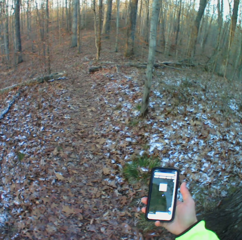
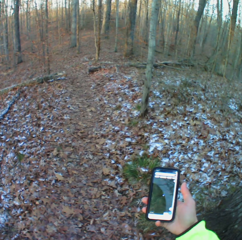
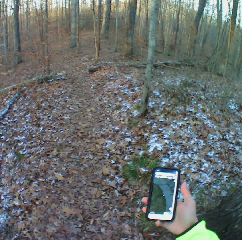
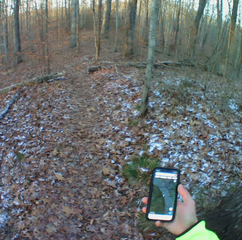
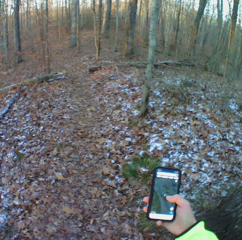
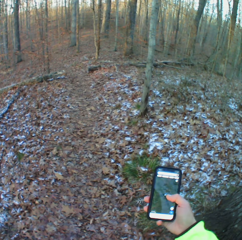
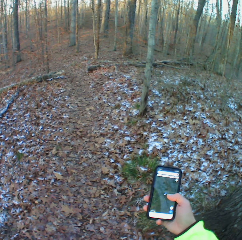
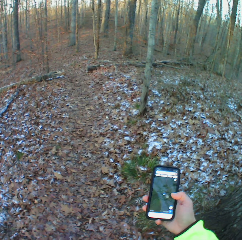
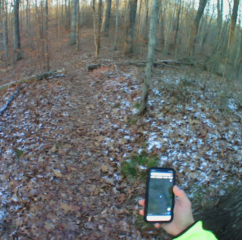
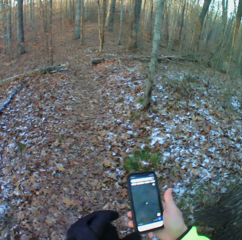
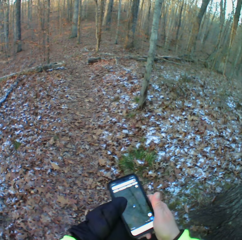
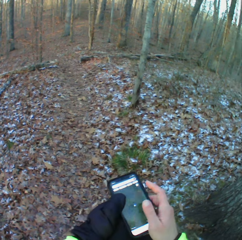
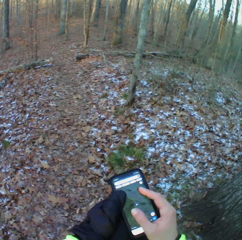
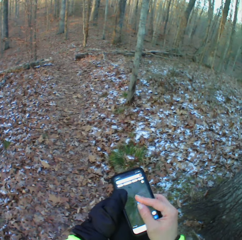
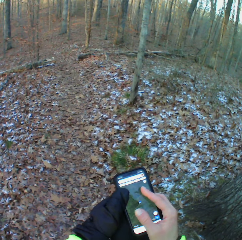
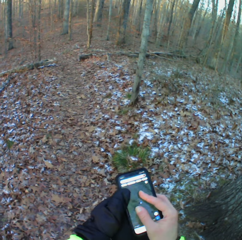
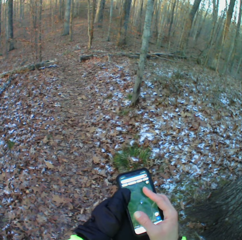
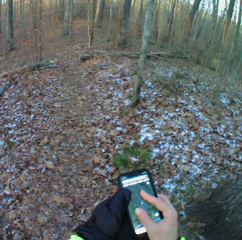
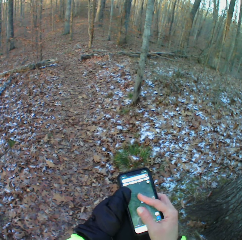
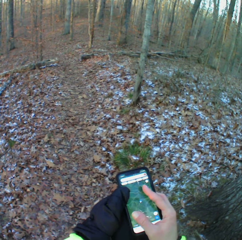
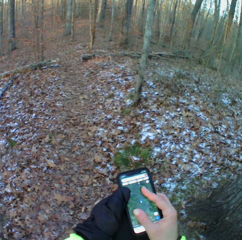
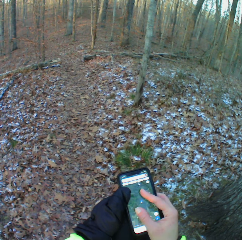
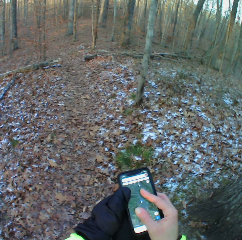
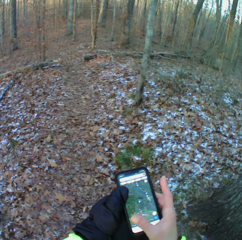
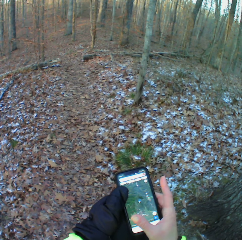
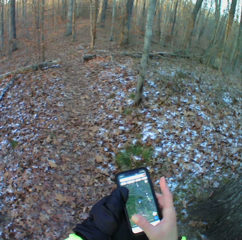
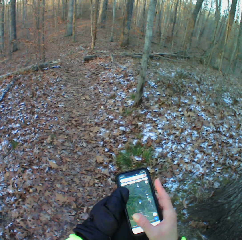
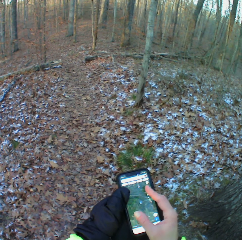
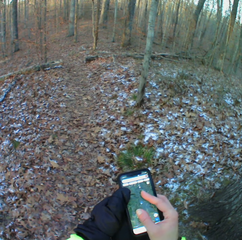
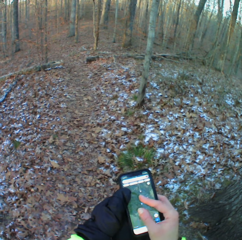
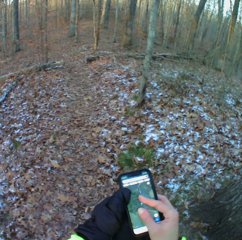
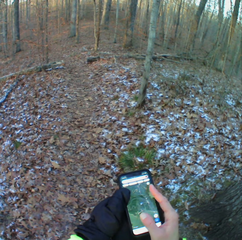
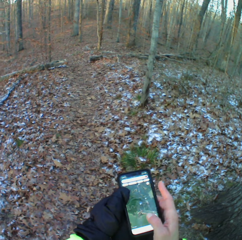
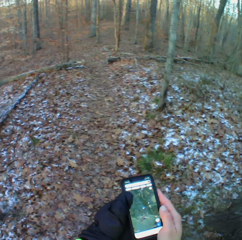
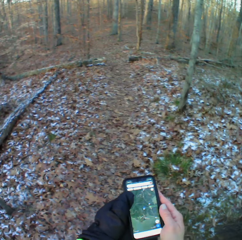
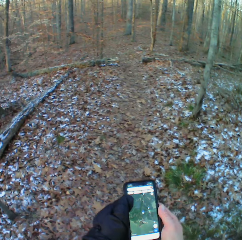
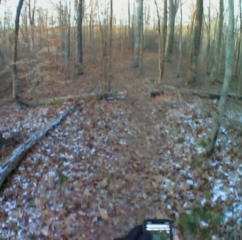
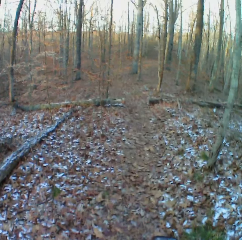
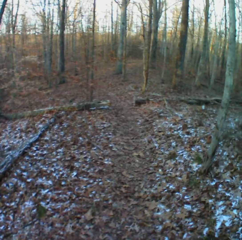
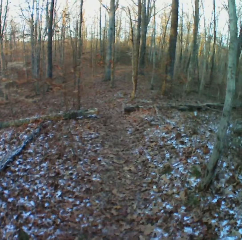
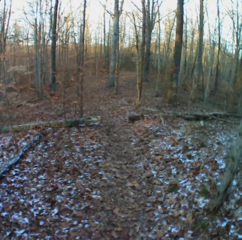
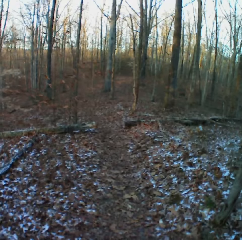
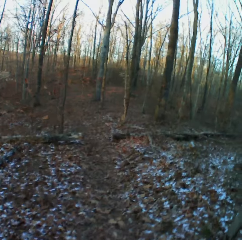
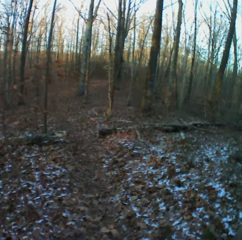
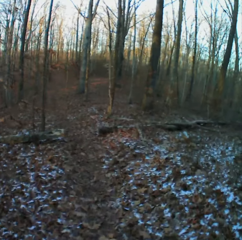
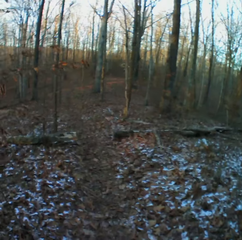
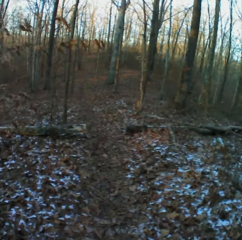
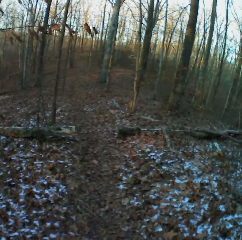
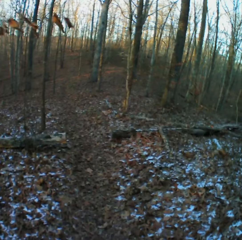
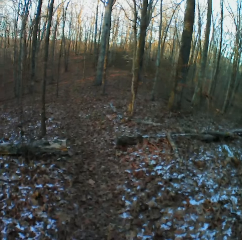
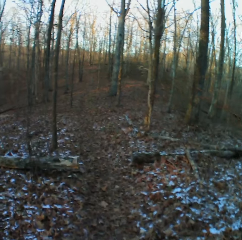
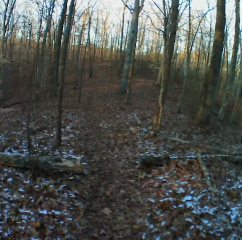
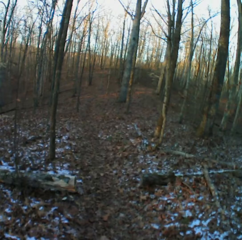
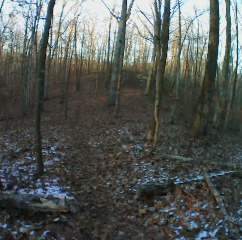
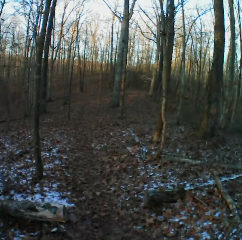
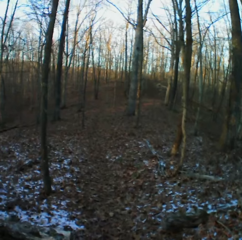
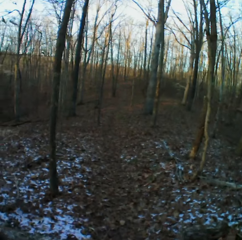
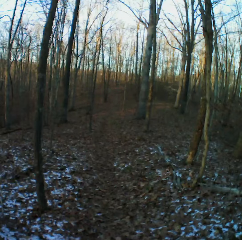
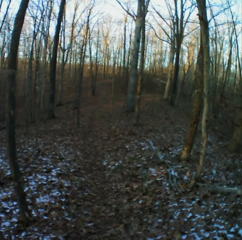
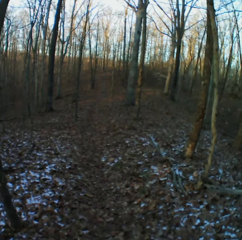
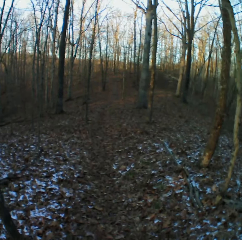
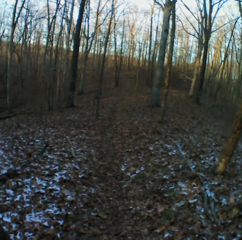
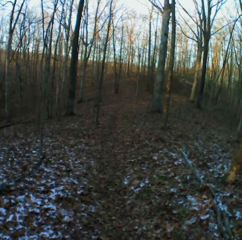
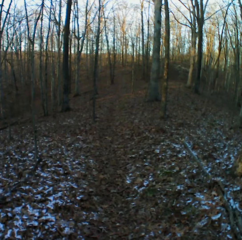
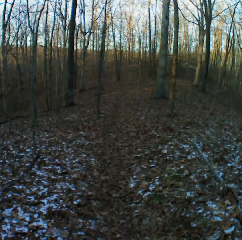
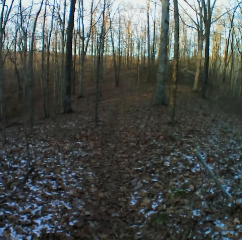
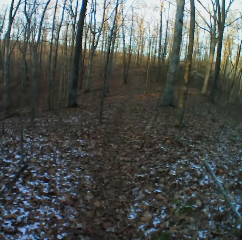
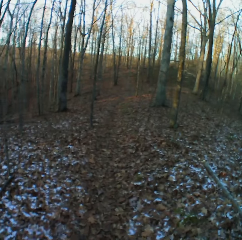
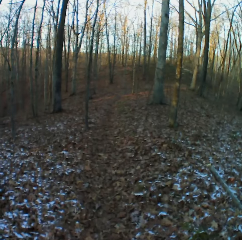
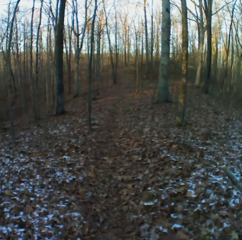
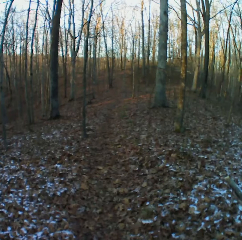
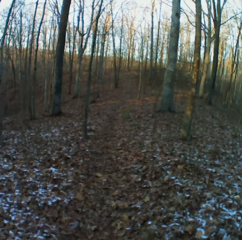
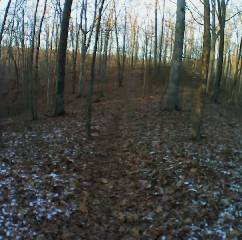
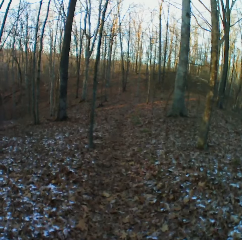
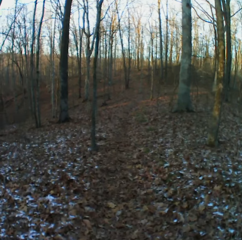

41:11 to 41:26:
The camera wearer checks the map on the phone. They walk down the forest.

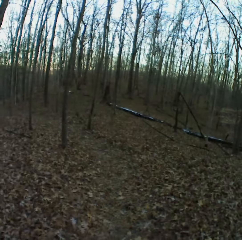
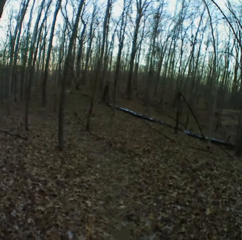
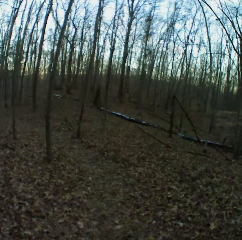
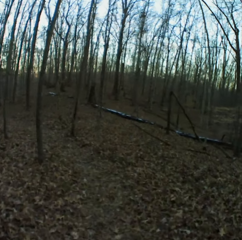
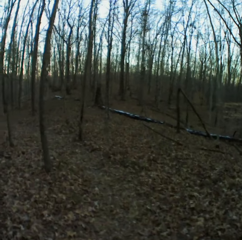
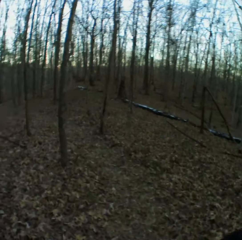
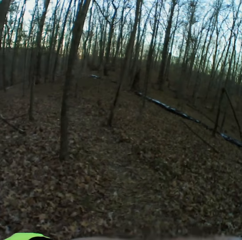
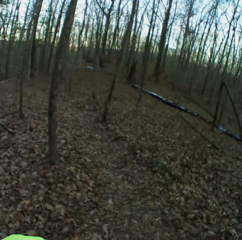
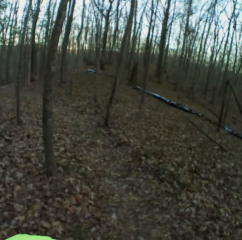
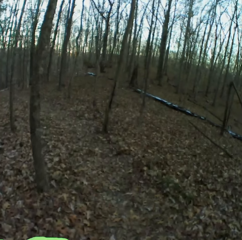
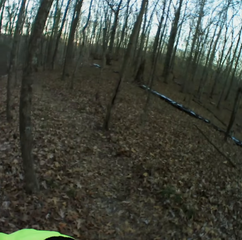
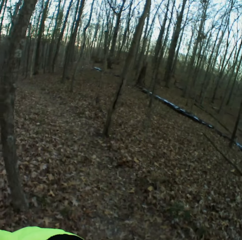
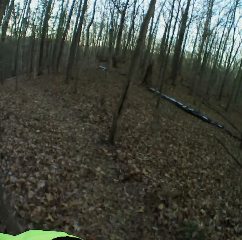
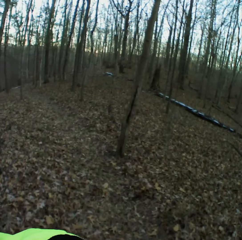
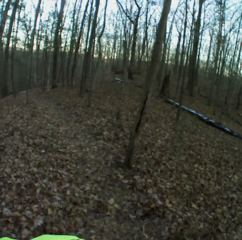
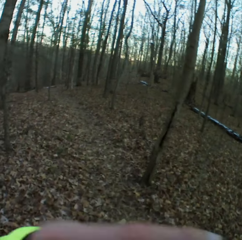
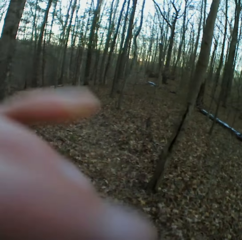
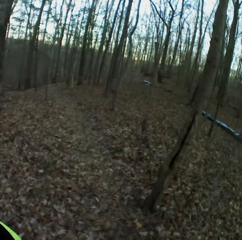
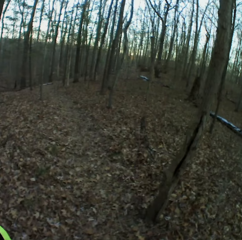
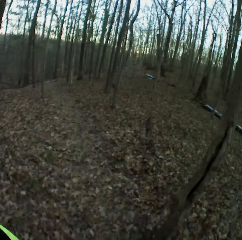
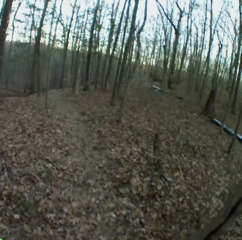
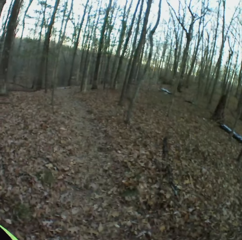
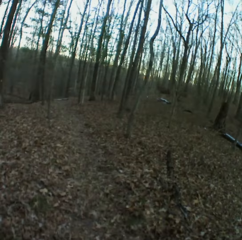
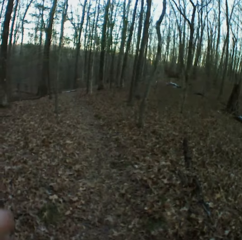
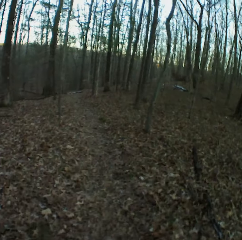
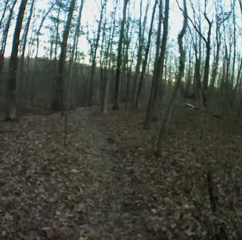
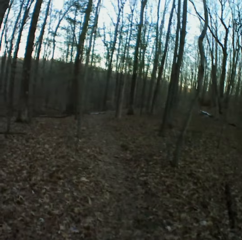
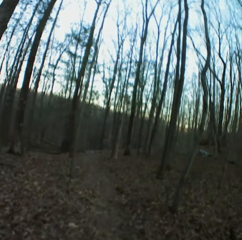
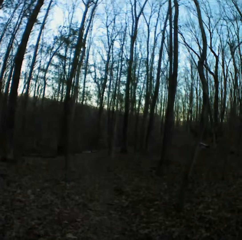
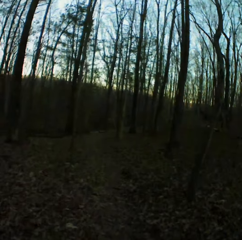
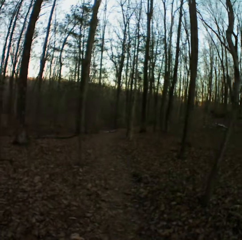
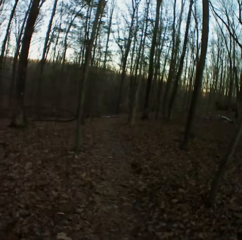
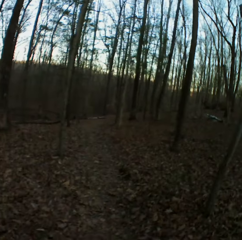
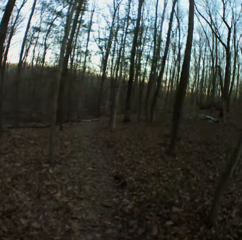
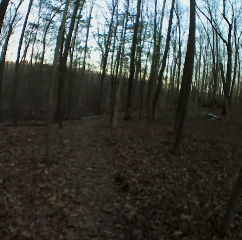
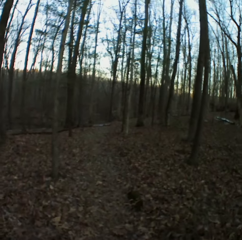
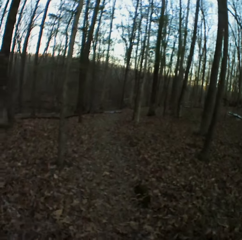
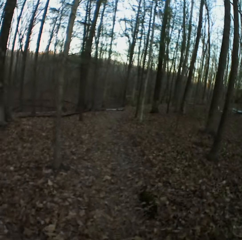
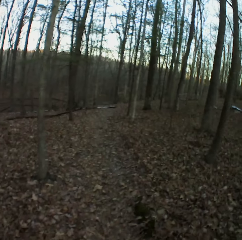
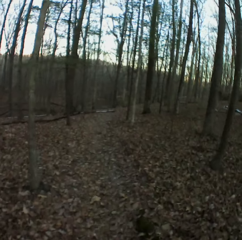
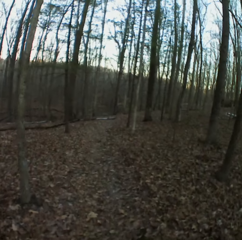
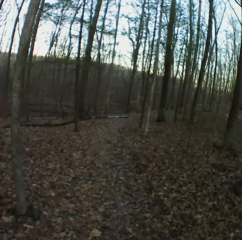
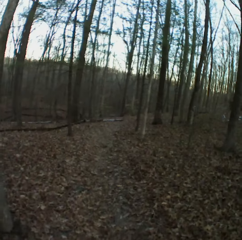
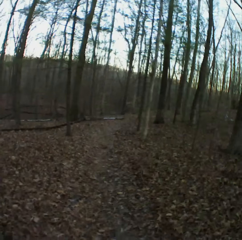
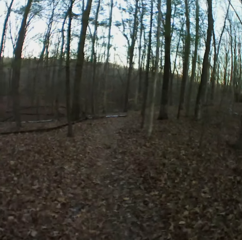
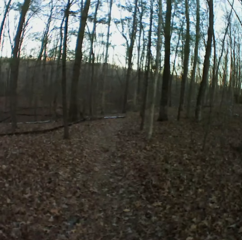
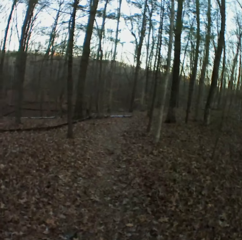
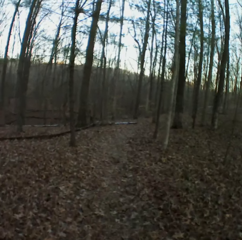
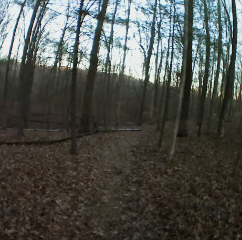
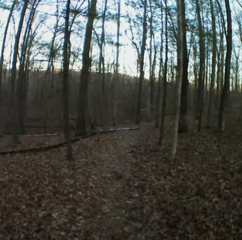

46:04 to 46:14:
The camera wearer moves their hands. They walk around the forest.
